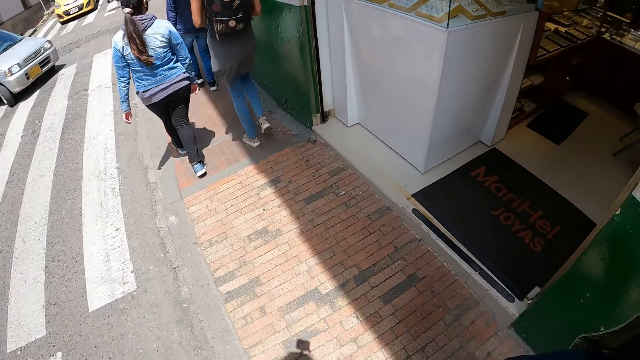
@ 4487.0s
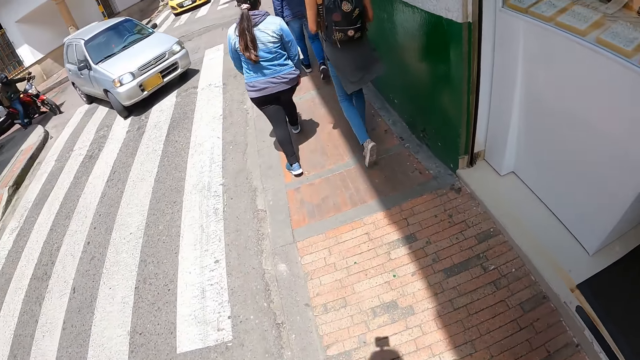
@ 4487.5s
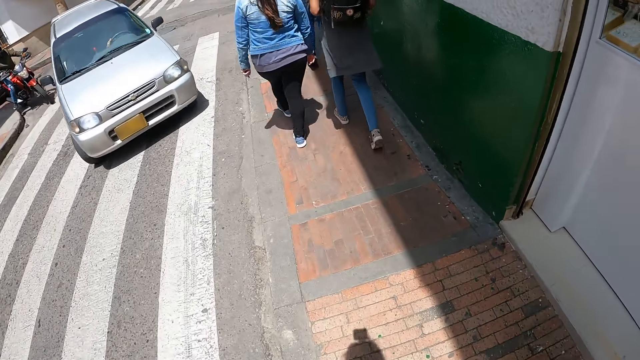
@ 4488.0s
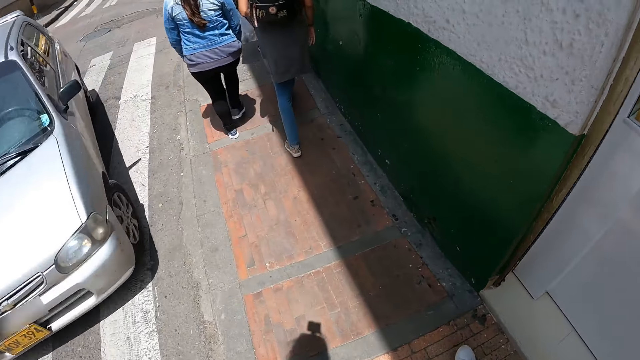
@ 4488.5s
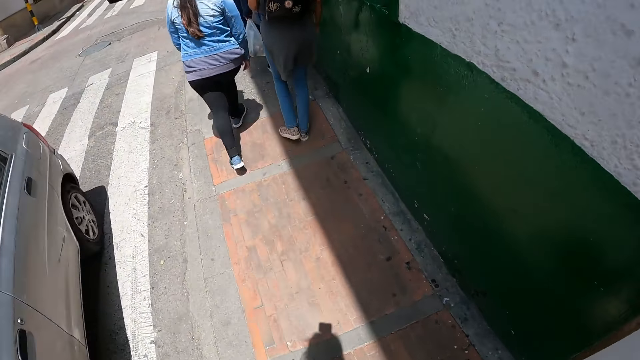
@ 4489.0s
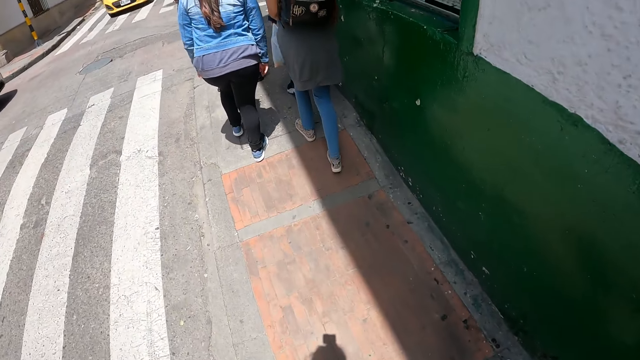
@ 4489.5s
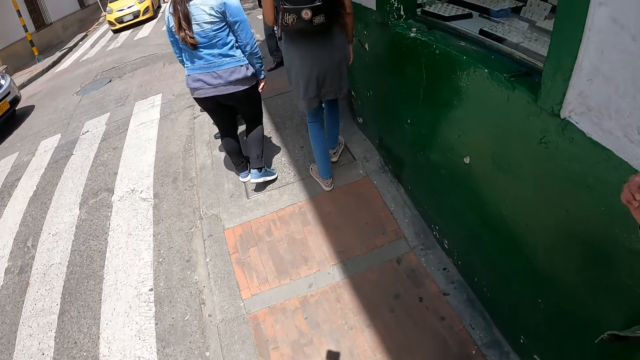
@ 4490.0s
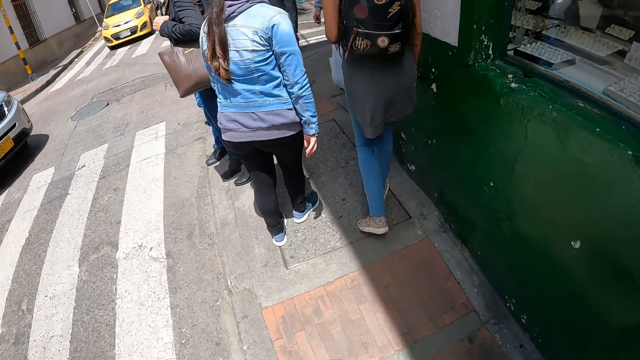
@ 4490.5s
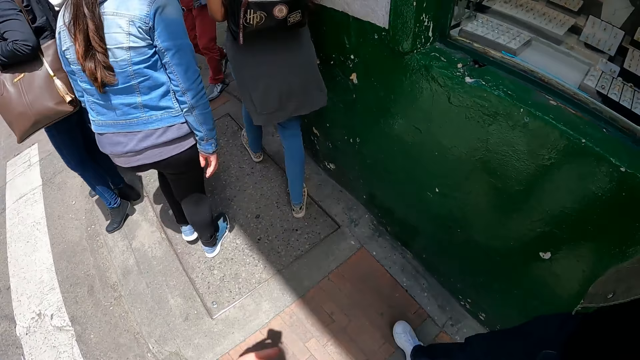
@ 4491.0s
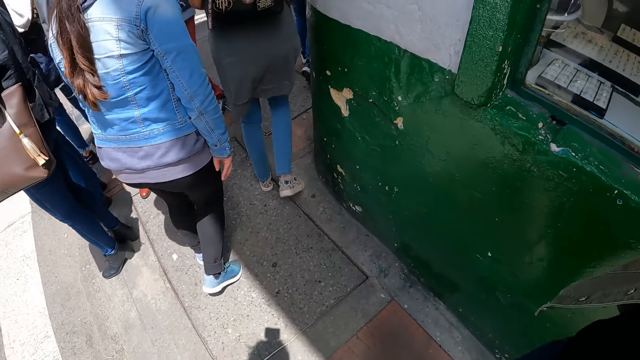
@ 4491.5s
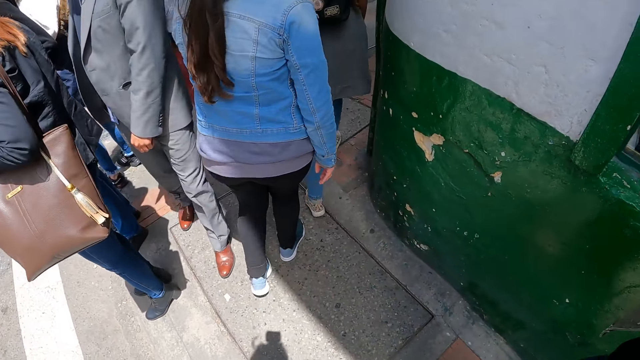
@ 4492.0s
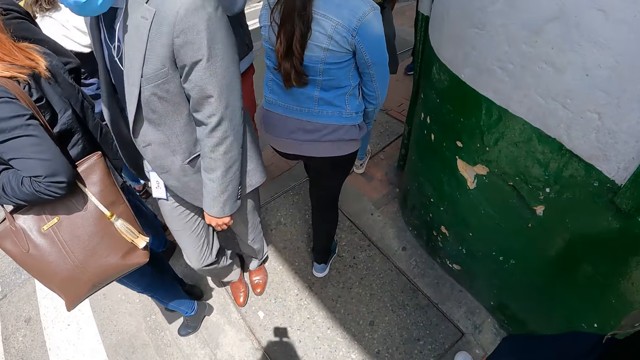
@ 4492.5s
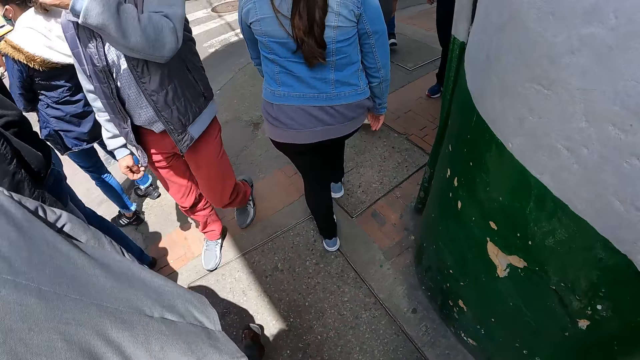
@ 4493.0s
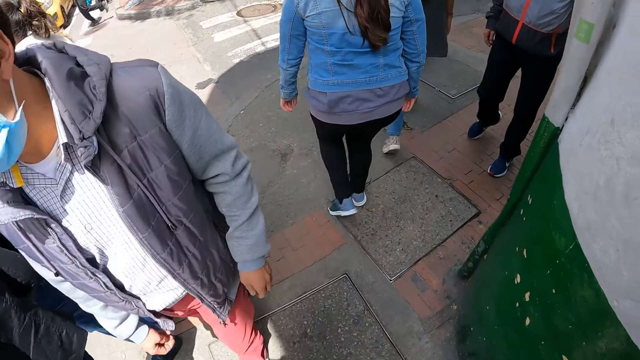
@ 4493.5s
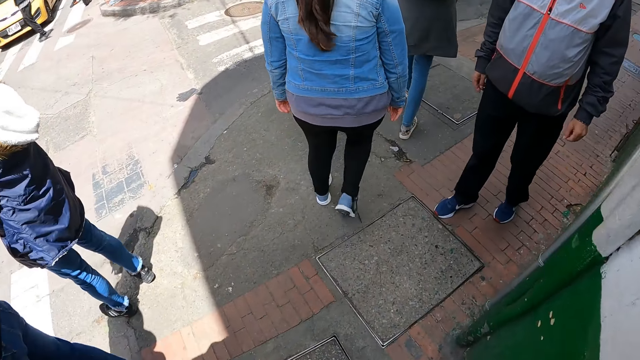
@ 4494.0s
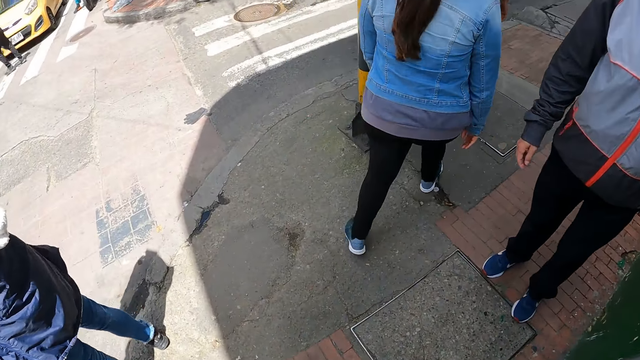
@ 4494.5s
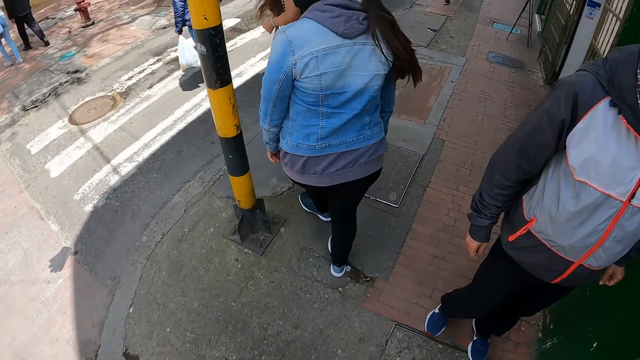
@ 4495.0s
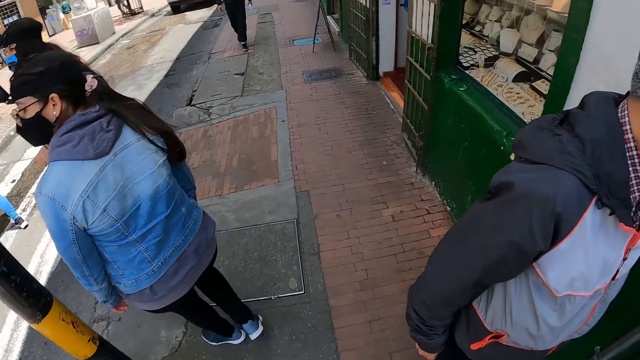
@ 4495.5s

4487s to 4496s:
The camera wearer chats with a person. They lift the left hand.

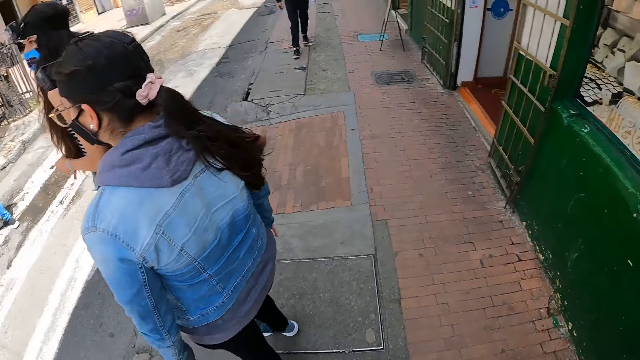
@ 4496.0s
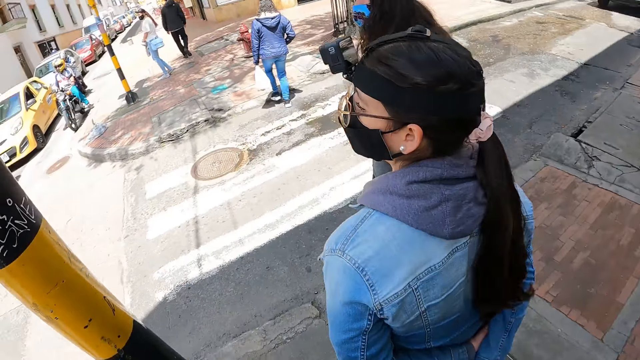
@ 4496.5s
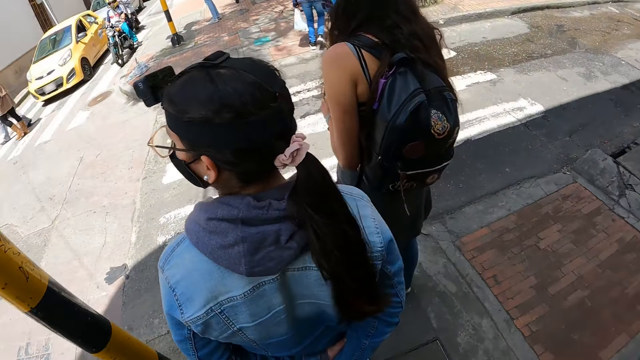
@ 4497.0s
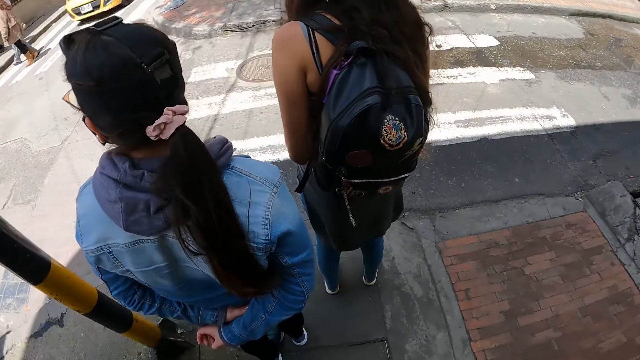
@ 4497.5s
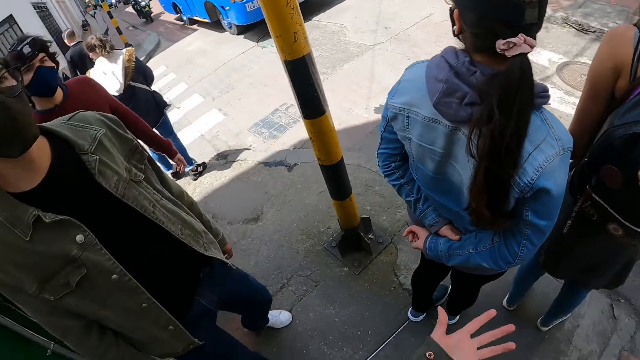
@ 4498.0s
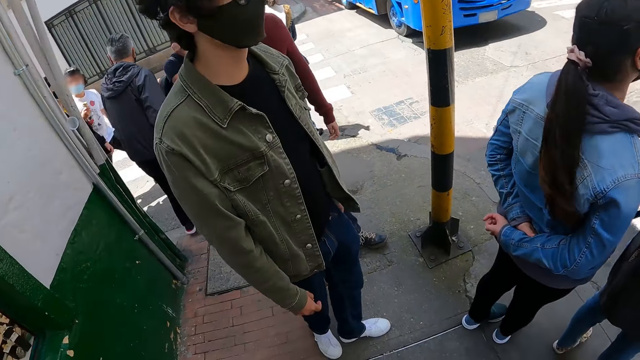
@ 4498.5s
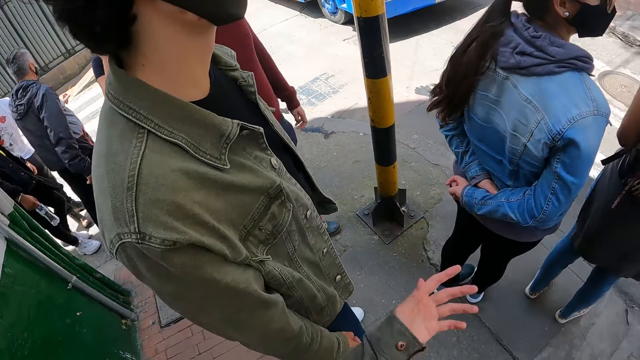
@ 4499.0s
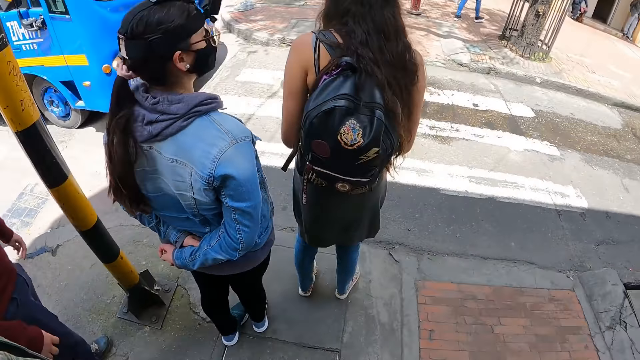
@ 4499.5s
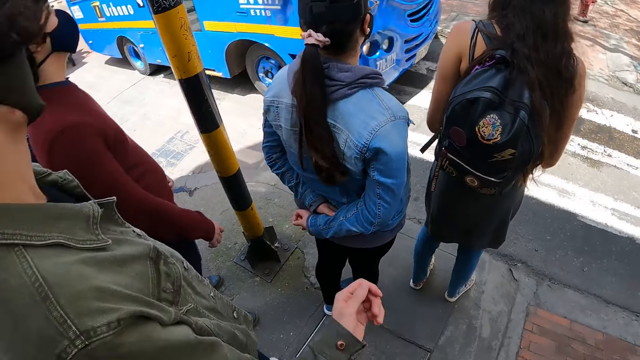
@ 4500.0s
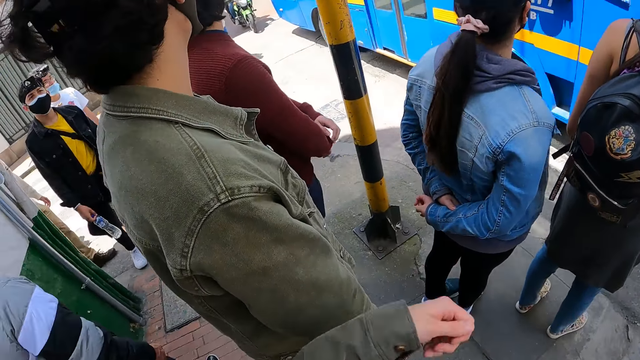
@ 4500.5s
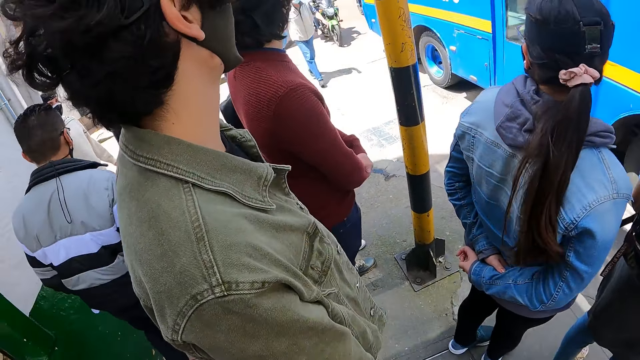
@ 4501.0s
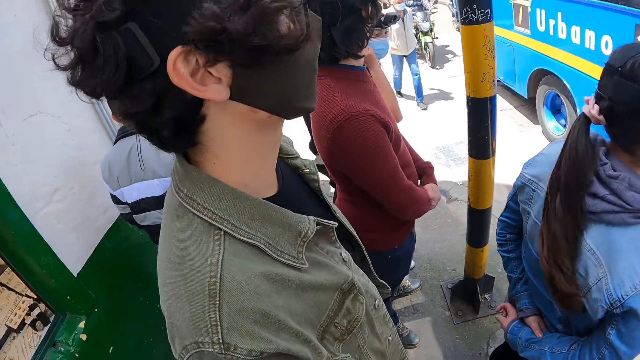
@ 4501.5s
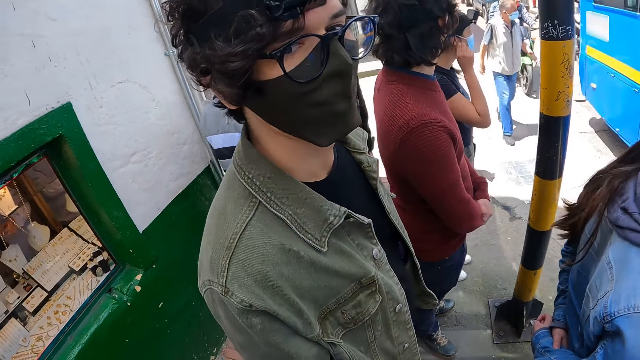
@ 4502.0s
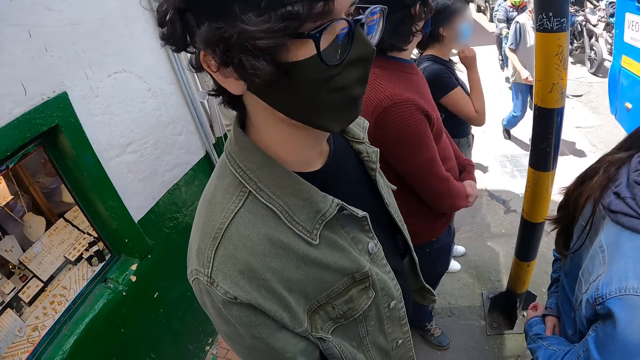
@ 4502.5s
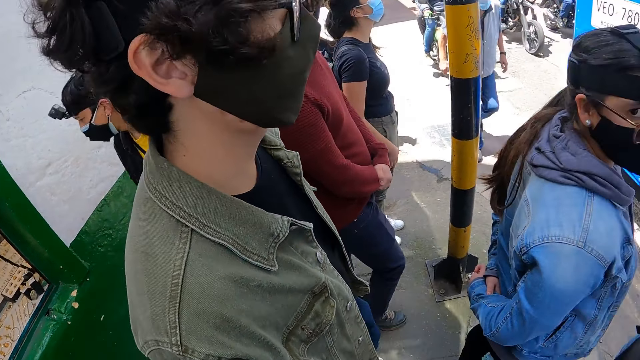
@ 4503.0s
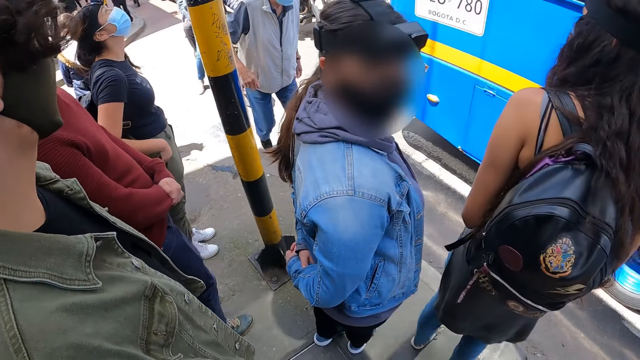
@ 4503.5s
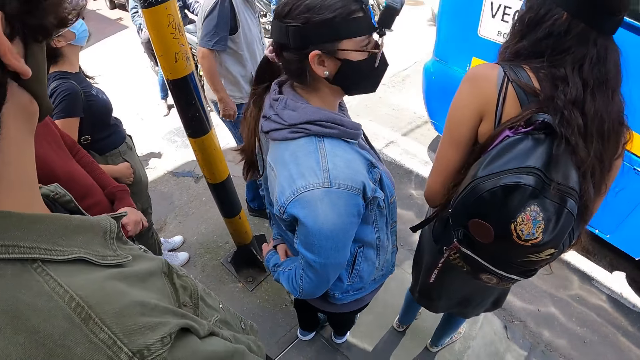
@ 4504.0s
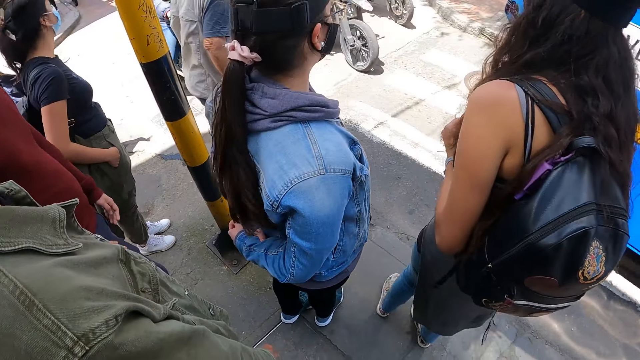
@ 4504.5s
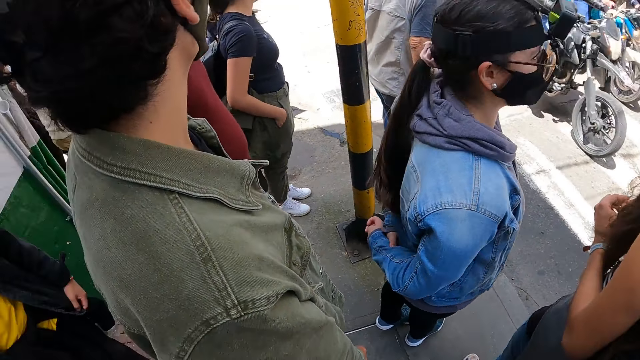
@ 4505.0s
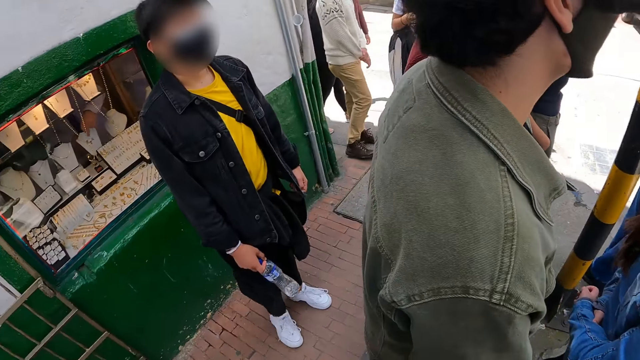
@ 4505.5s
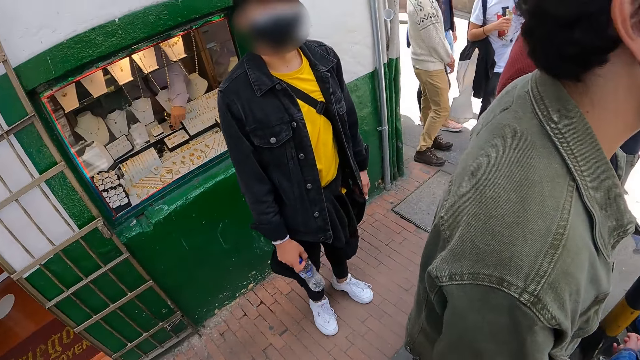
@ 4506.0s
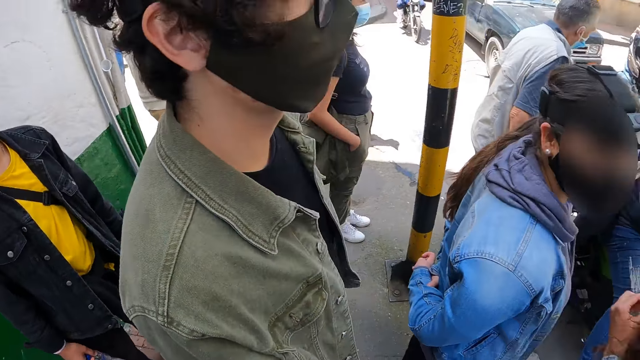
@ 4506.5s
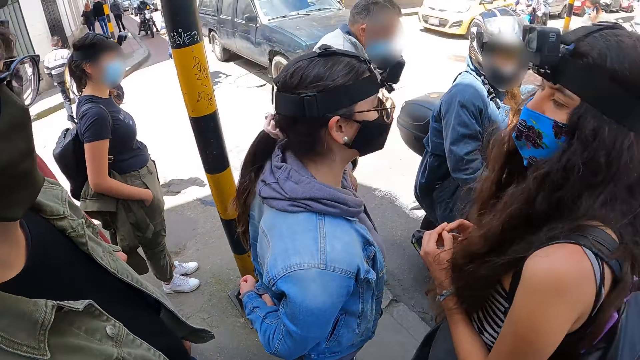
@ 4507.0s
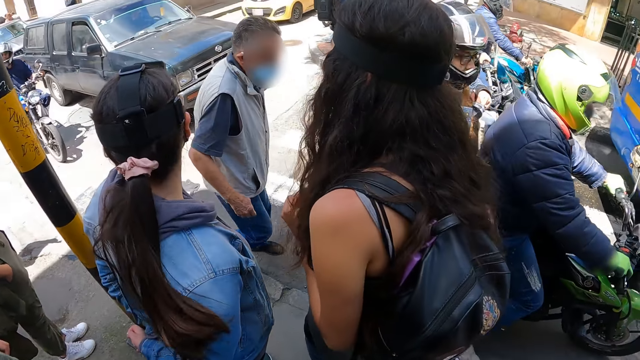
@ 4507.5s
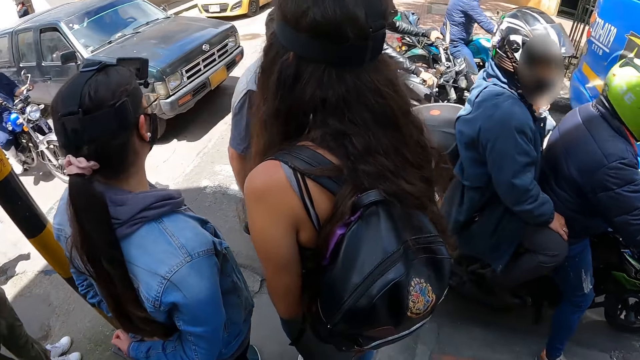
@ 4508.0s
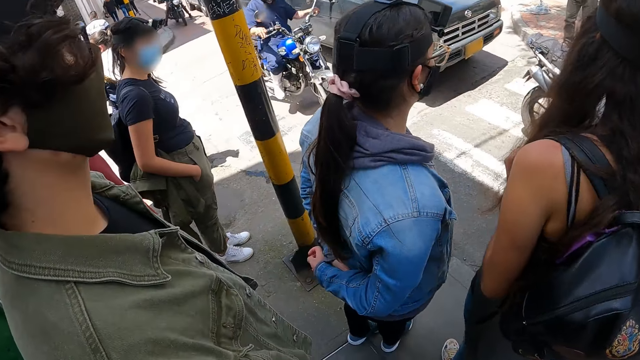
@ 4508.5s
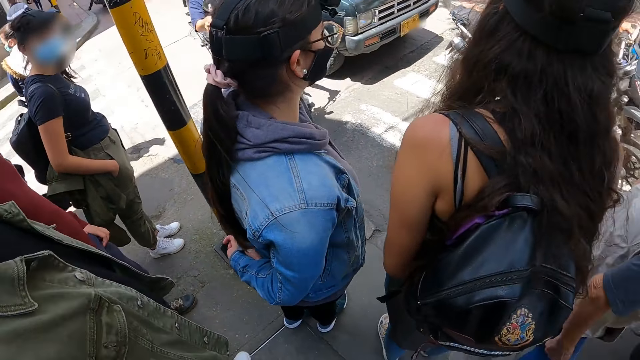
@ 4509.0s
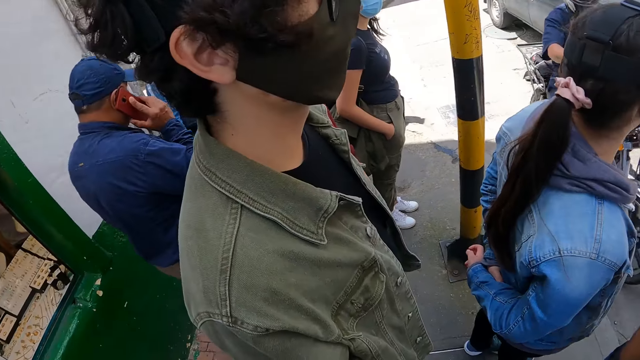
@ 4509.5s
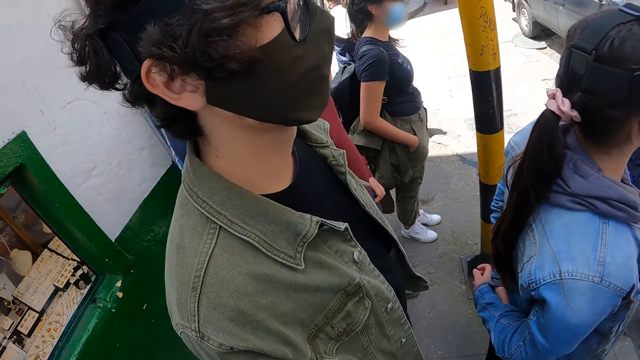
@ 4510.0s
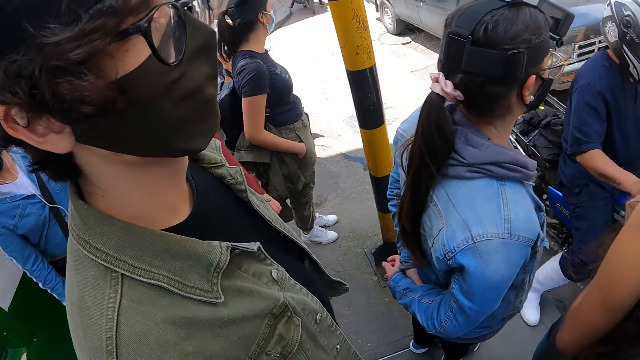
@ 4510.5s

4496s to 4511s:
The camera wearer stops walking. They lift the left hand. They move the left hand. They look around.
